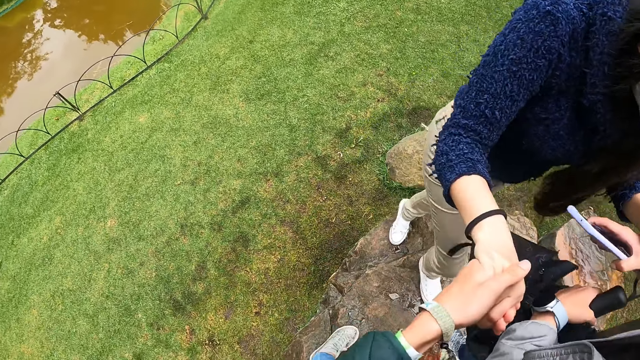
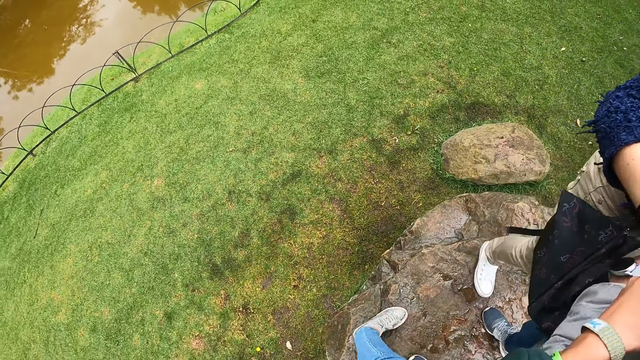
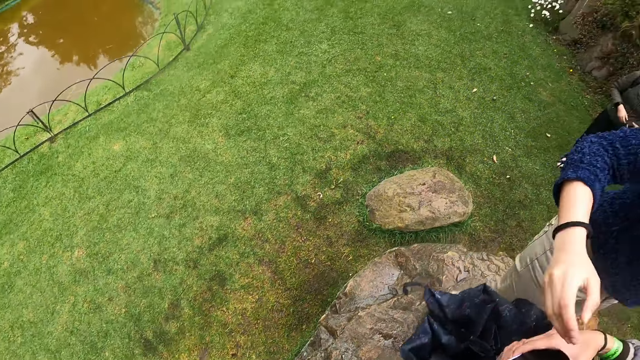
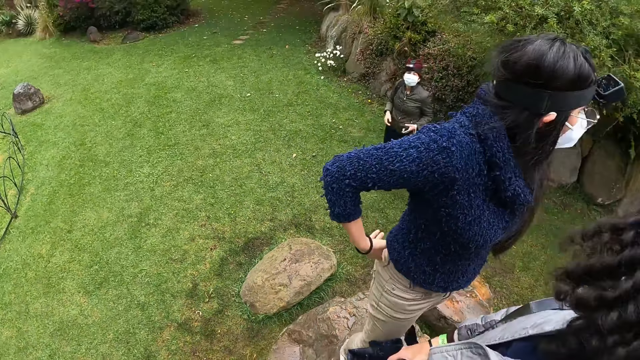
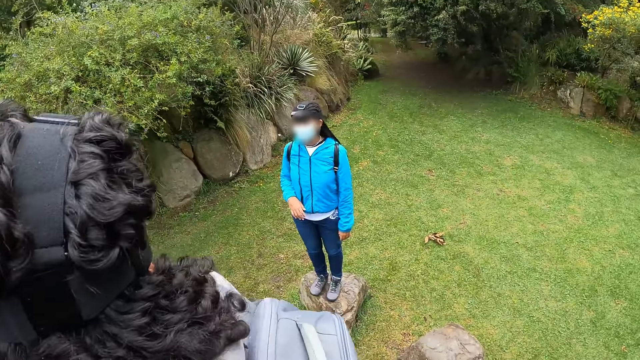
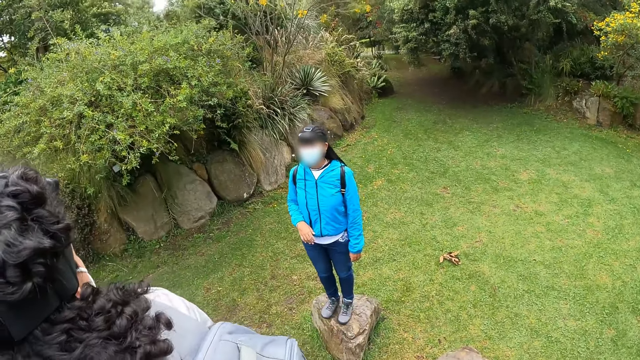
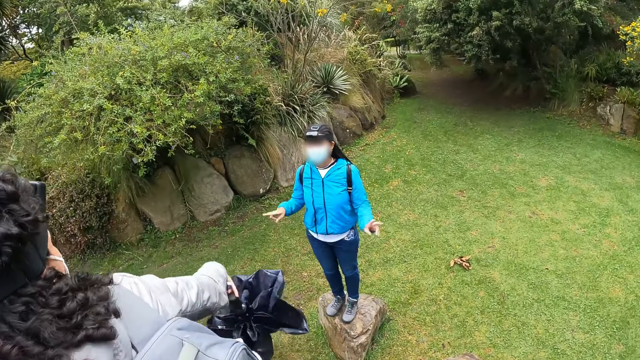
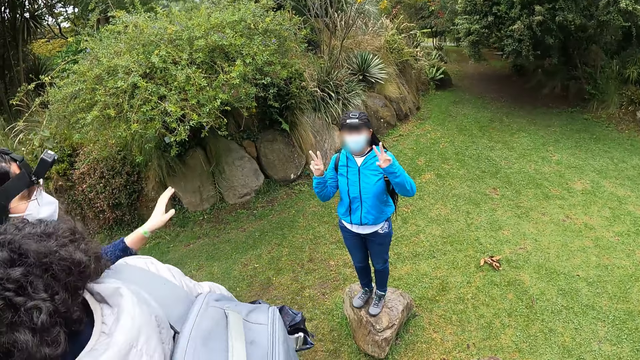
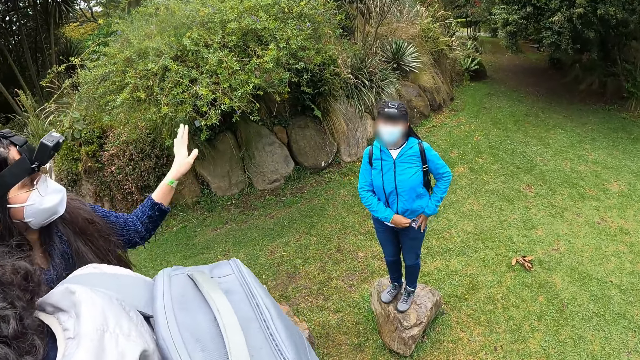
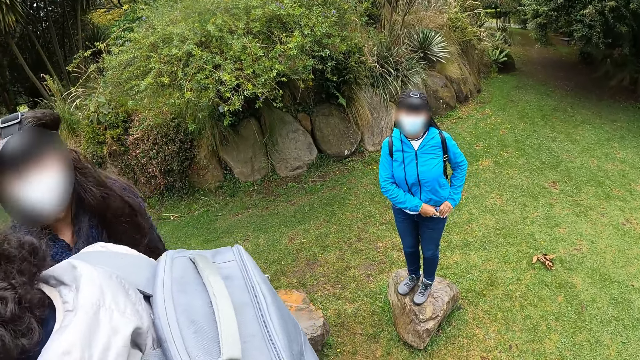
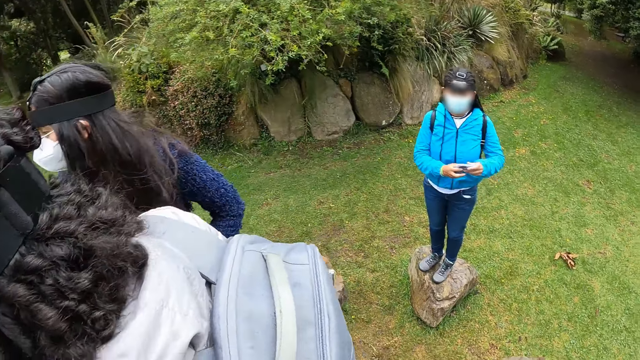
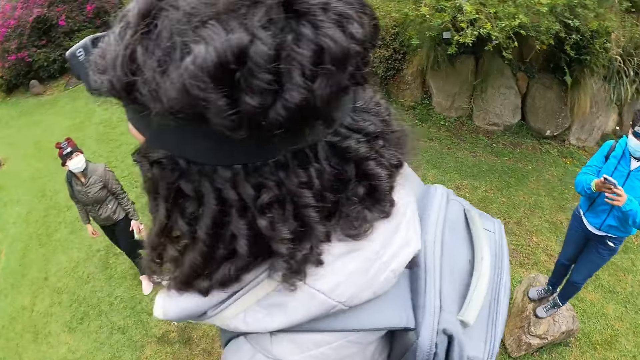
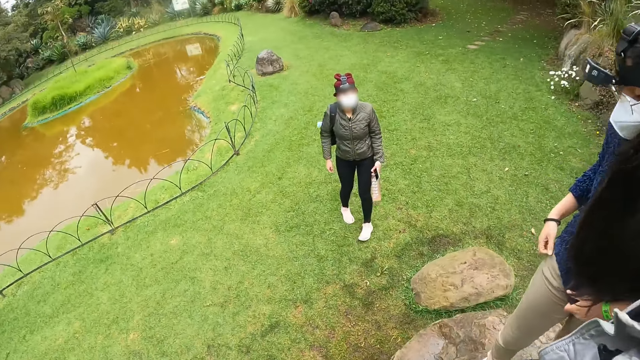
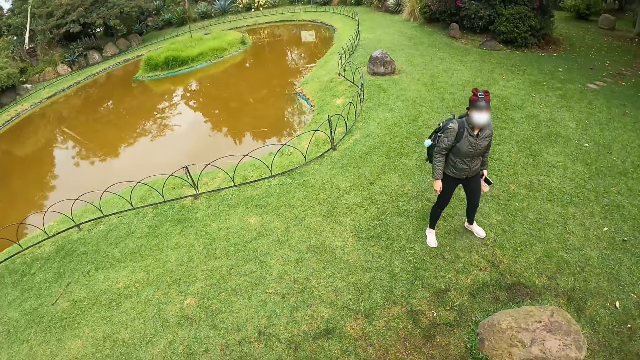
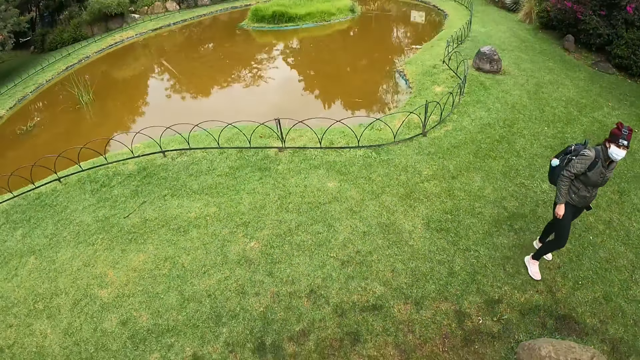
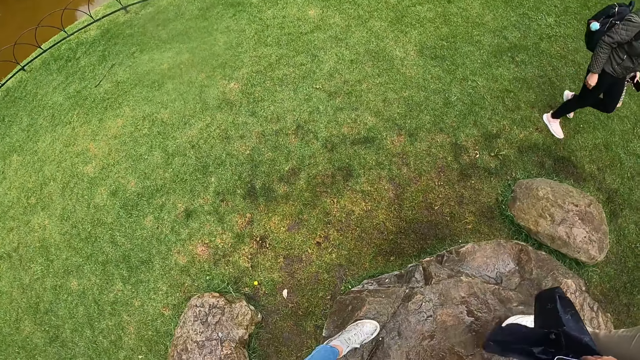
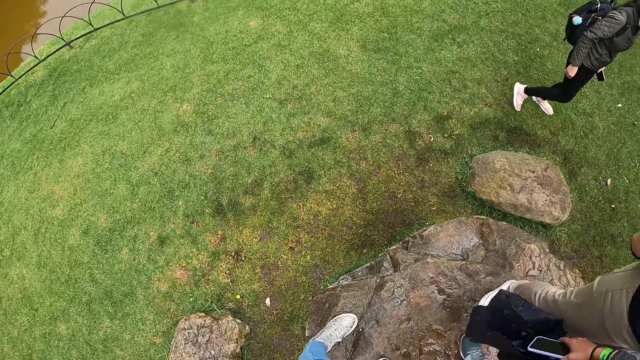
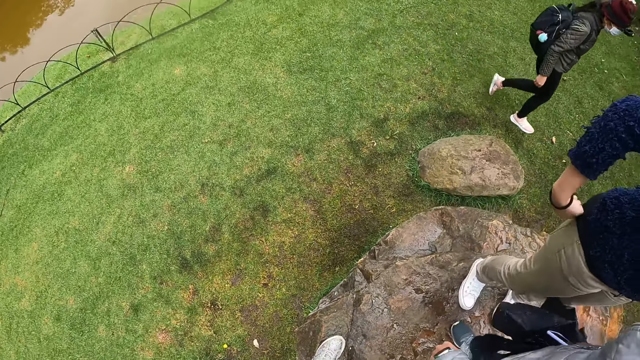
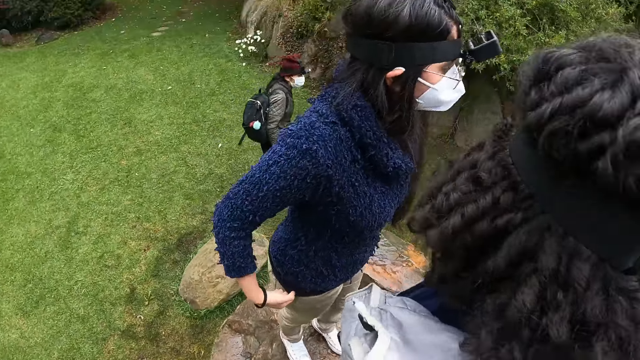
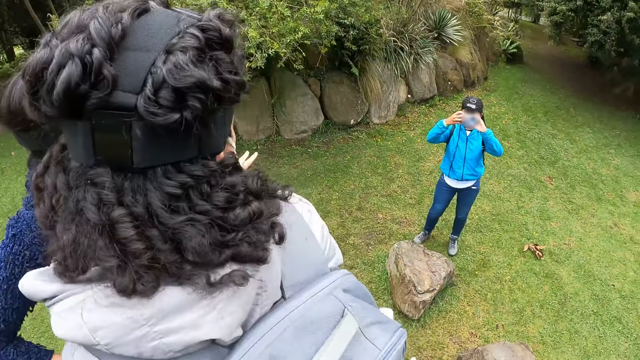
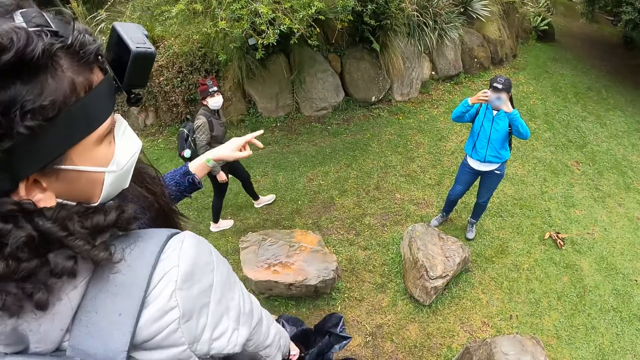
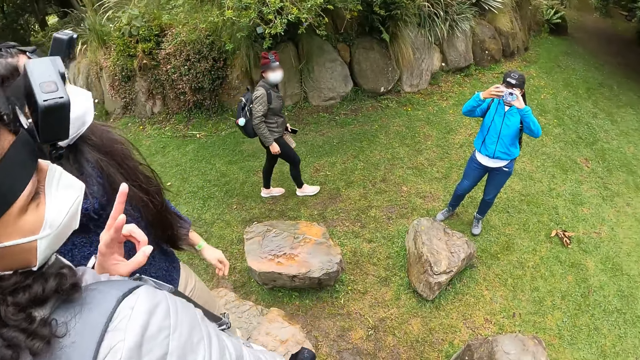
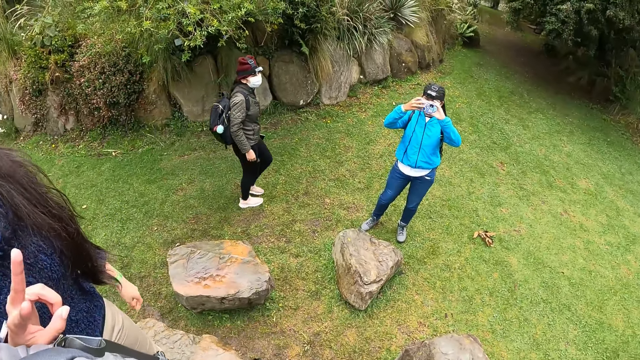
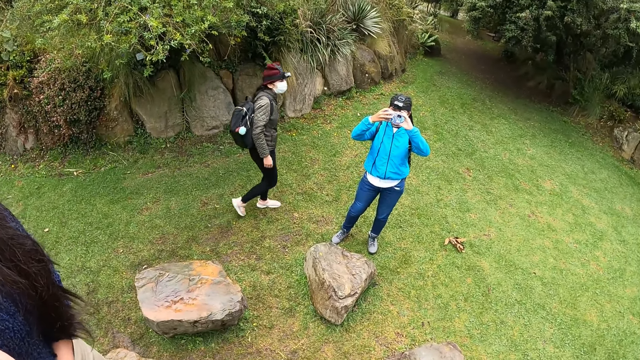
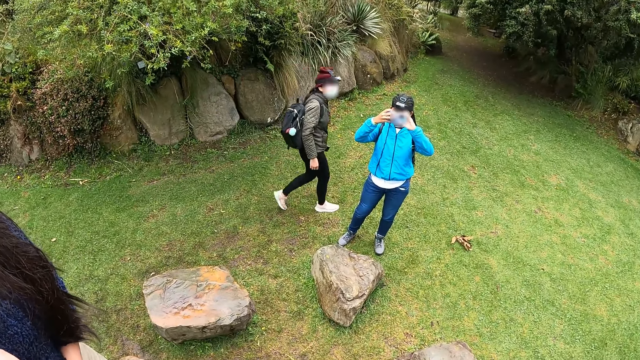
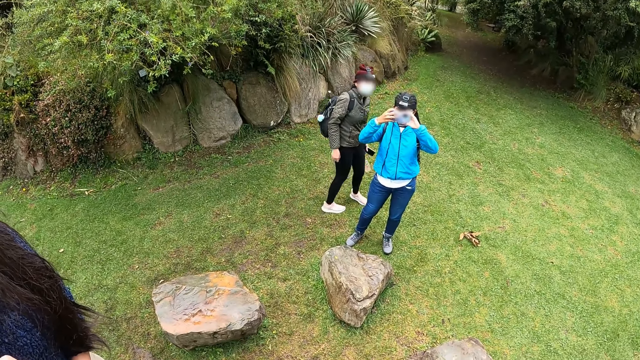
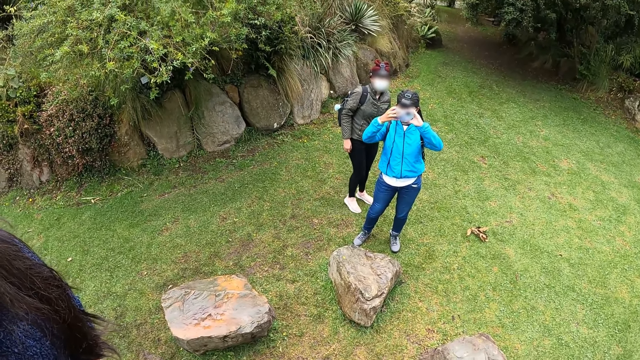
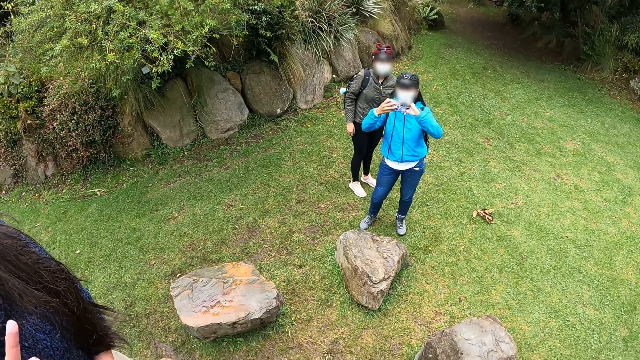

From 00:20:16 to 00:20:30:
The camera wearer looks around the compound. A woman snaps another woman, a third woman and the camera wearer with a phone in both hands. The camera wearer takes a picture.

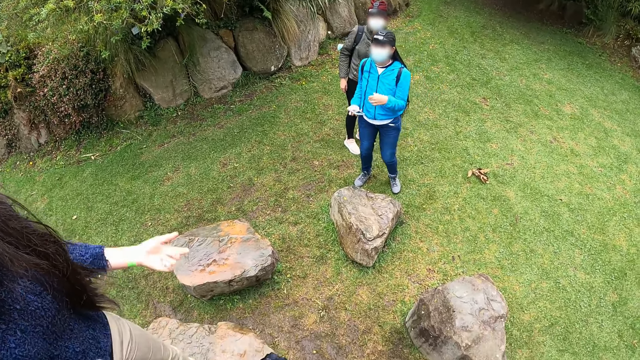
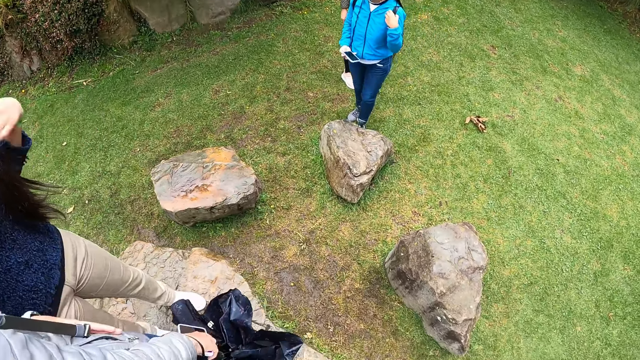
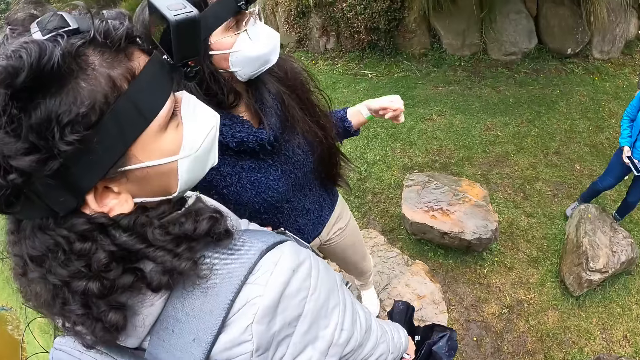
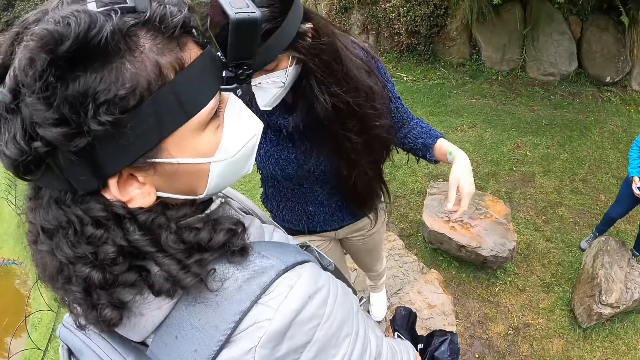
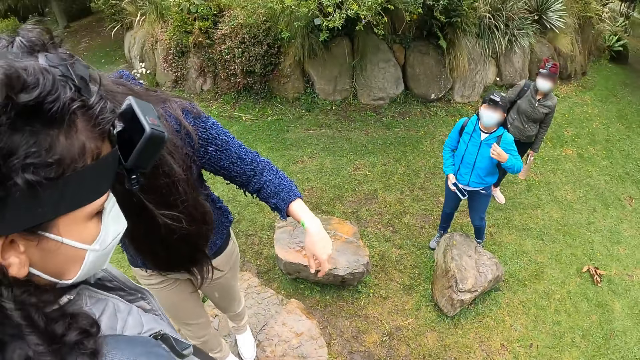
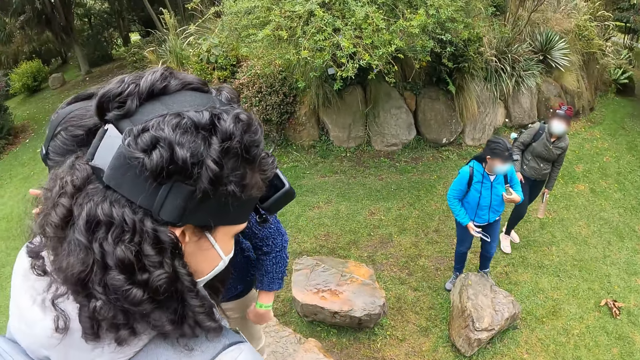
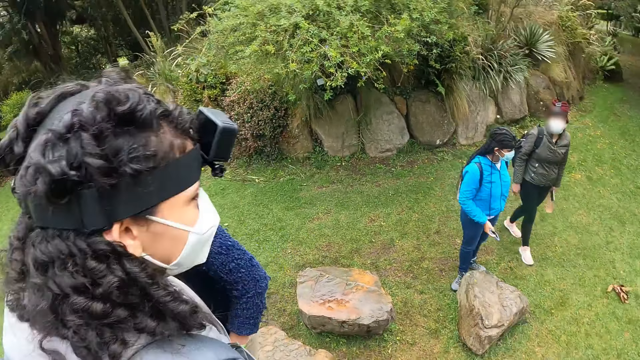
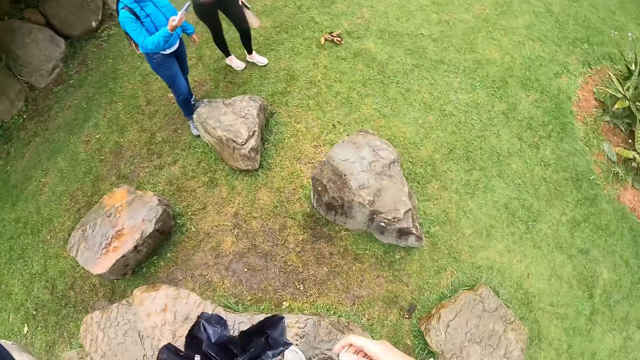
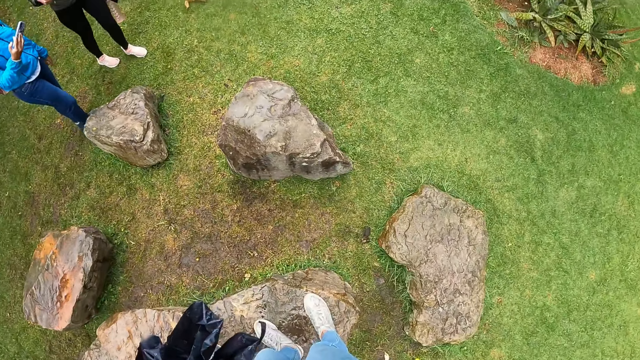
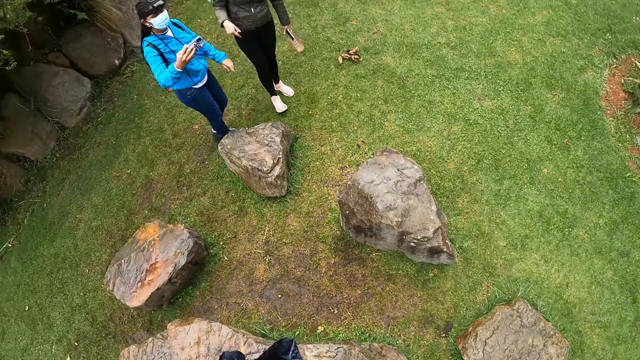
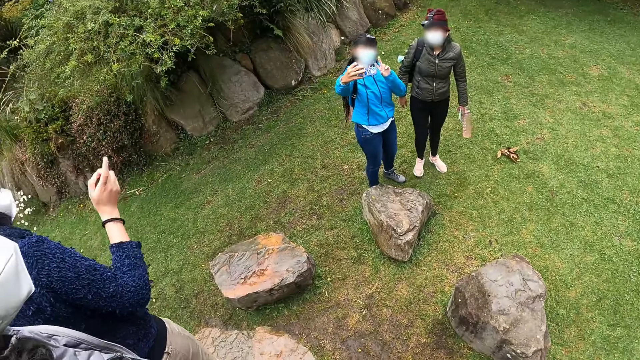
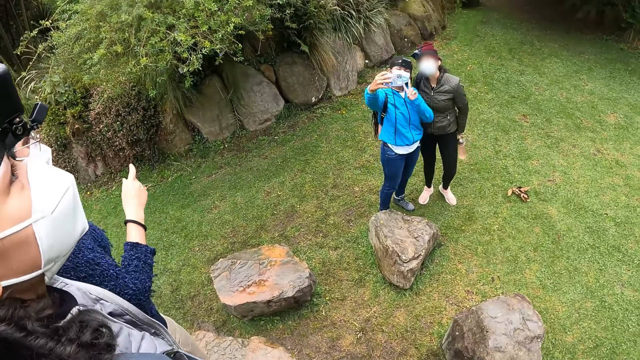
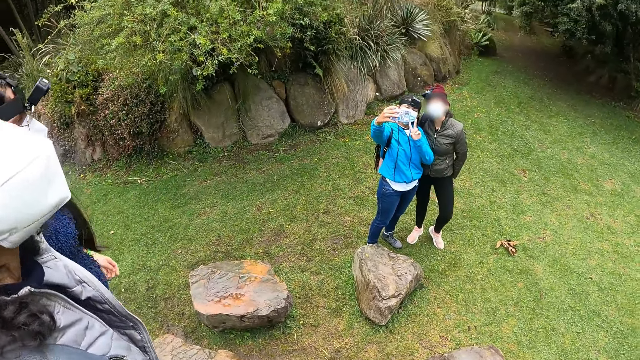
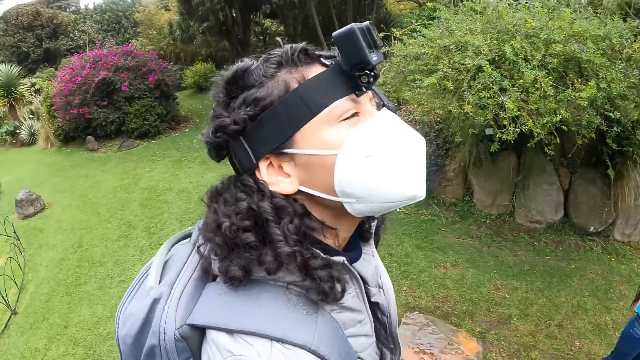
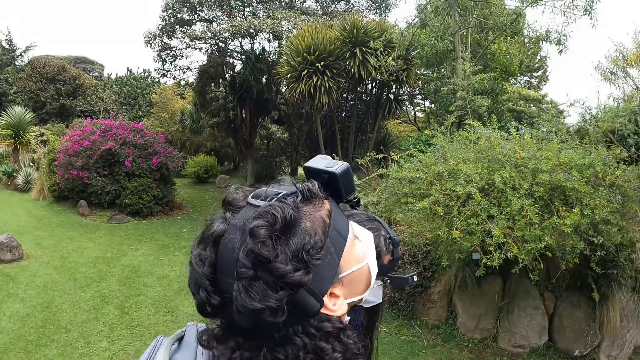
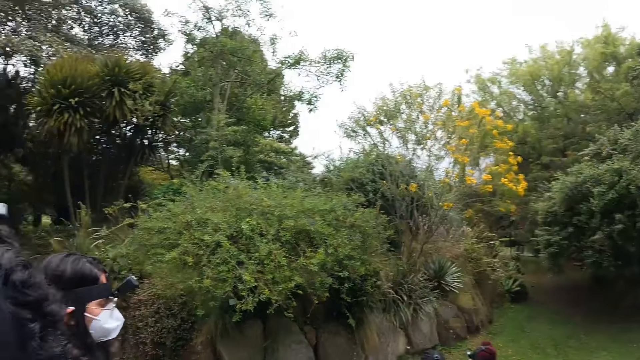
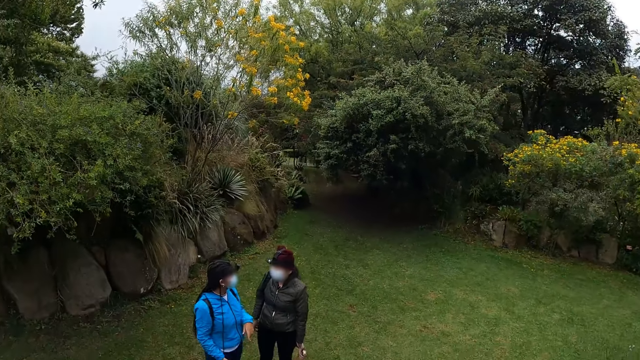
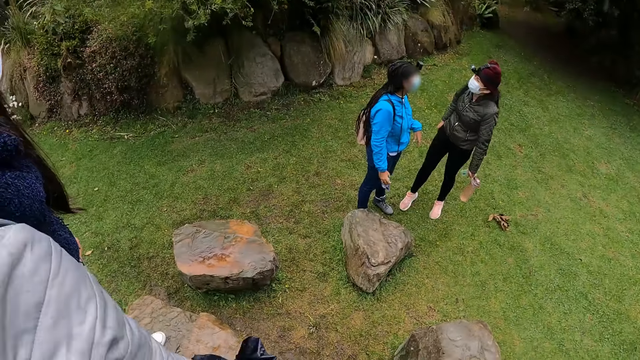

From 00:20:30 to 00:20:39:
The camera wearer looks around the compound. A woman takes a selfie with another woman with the phone in her right hand.
